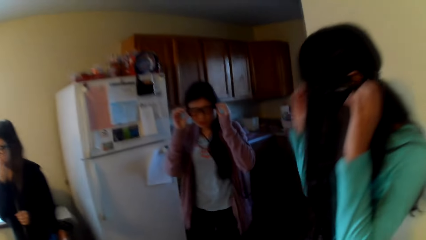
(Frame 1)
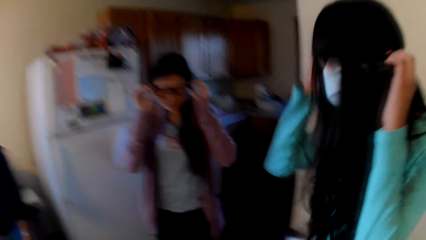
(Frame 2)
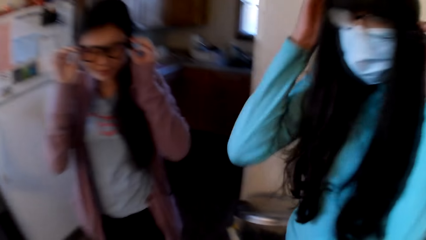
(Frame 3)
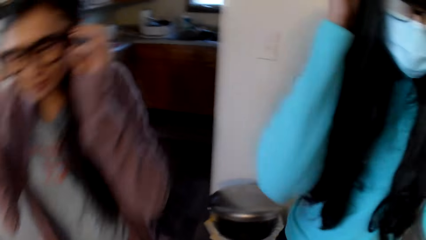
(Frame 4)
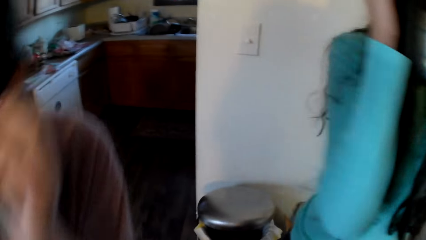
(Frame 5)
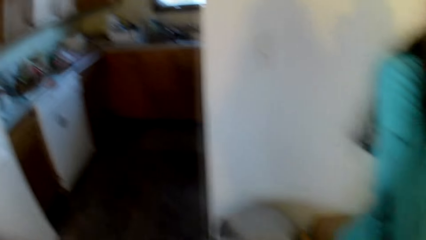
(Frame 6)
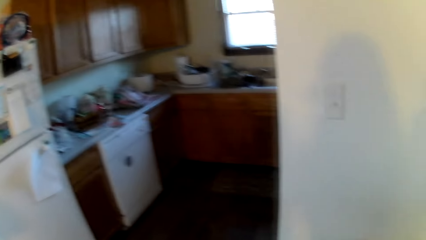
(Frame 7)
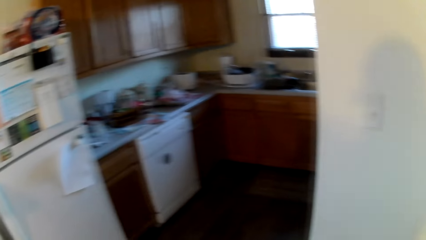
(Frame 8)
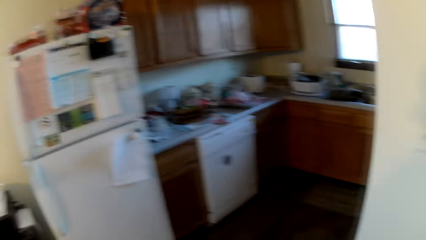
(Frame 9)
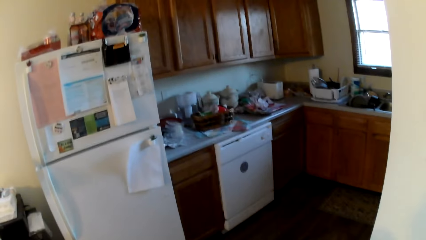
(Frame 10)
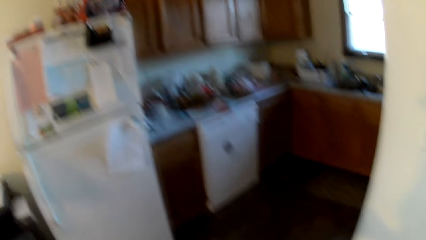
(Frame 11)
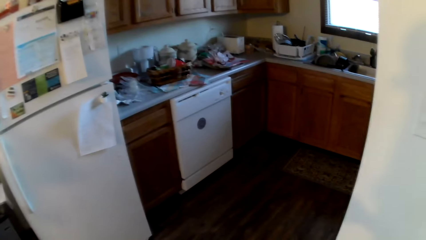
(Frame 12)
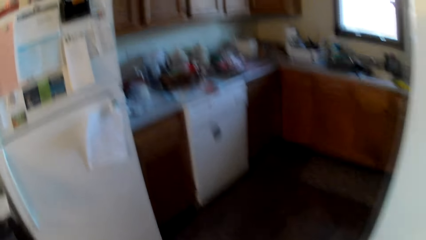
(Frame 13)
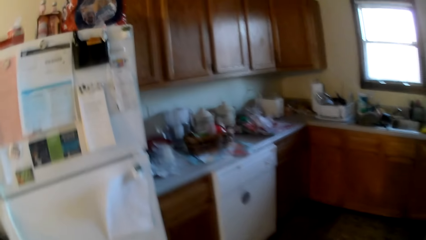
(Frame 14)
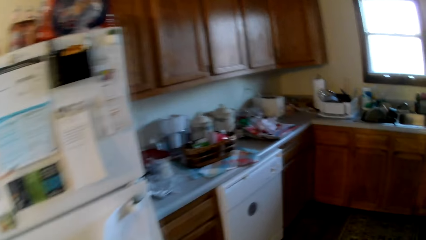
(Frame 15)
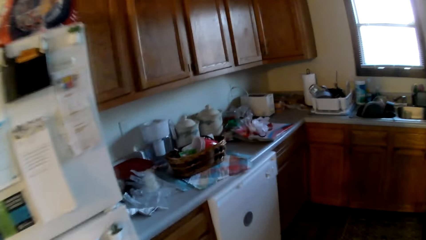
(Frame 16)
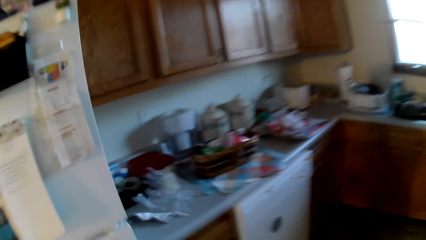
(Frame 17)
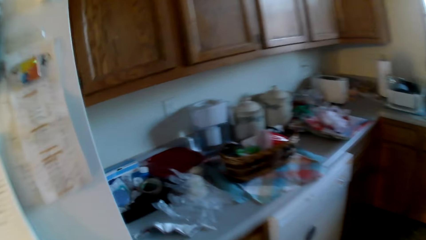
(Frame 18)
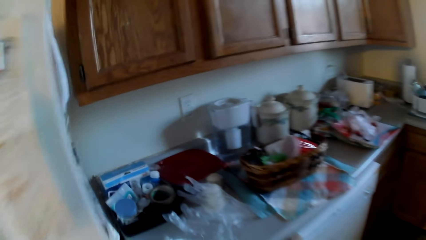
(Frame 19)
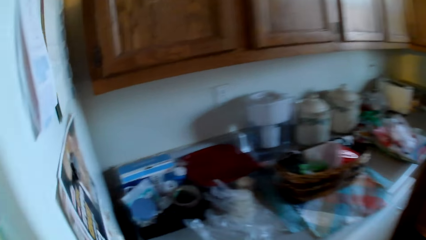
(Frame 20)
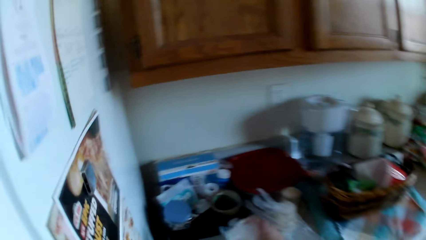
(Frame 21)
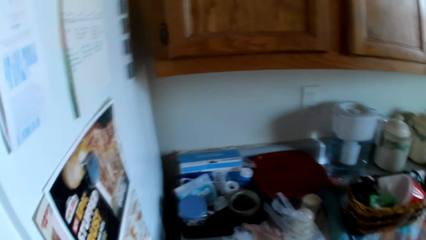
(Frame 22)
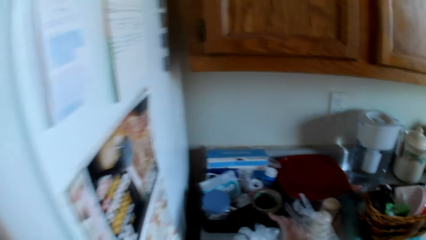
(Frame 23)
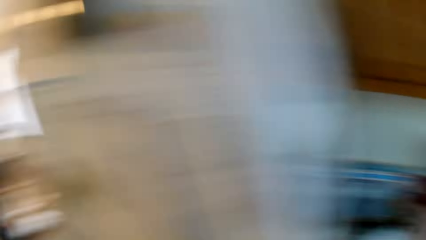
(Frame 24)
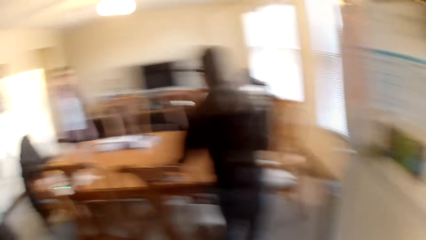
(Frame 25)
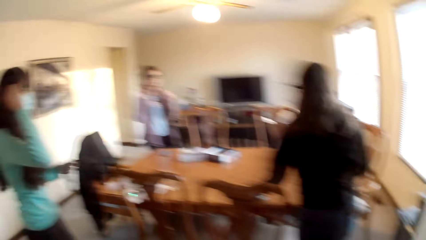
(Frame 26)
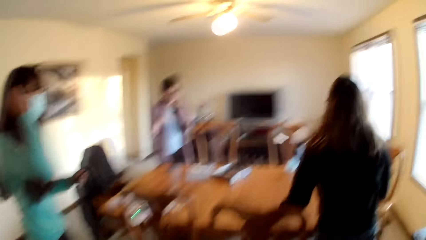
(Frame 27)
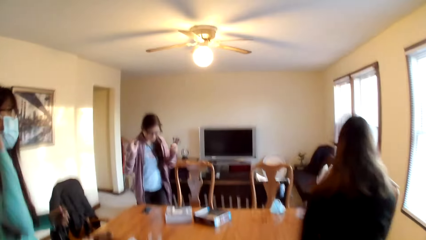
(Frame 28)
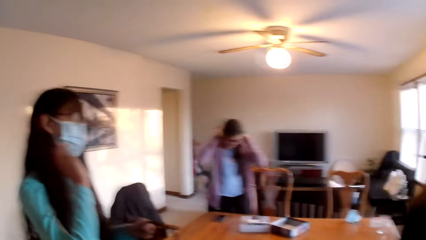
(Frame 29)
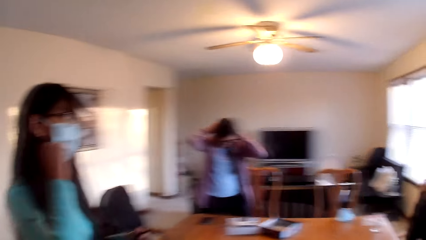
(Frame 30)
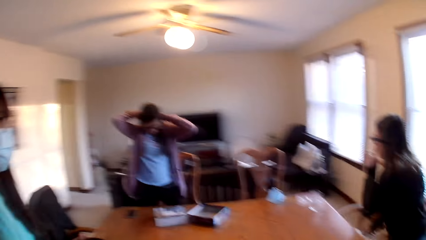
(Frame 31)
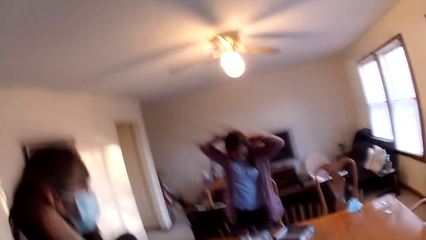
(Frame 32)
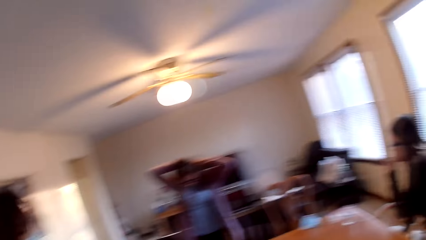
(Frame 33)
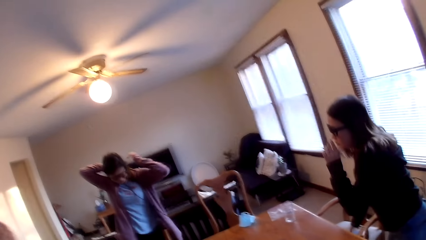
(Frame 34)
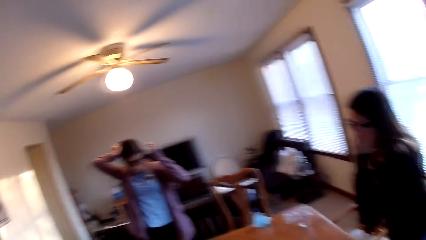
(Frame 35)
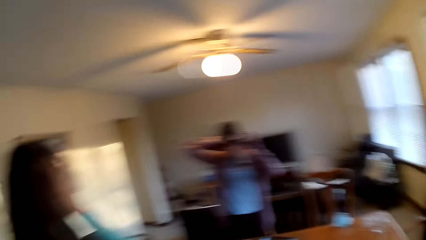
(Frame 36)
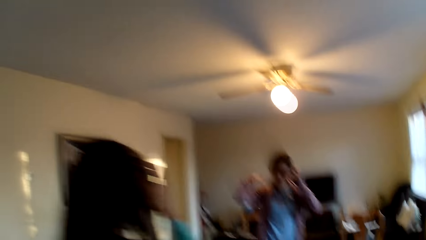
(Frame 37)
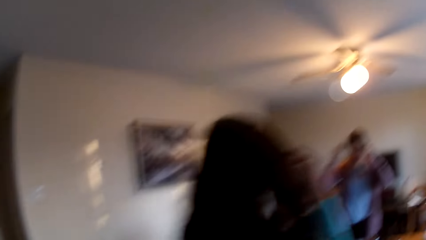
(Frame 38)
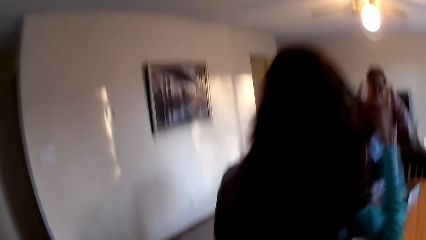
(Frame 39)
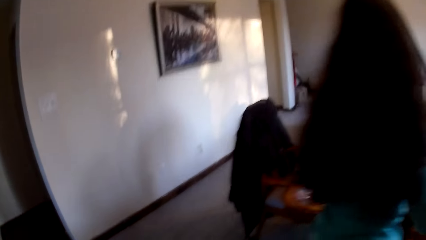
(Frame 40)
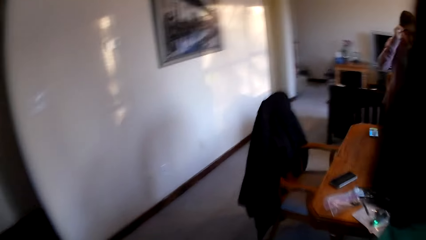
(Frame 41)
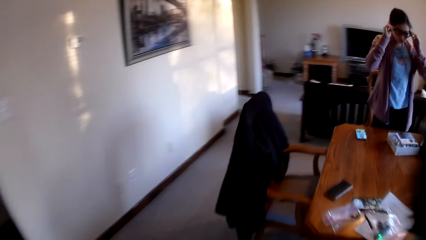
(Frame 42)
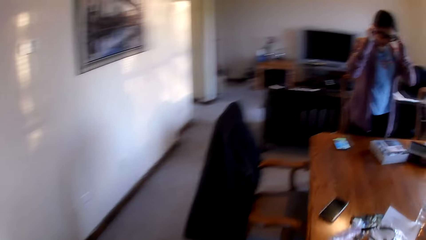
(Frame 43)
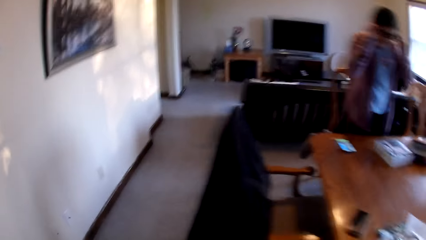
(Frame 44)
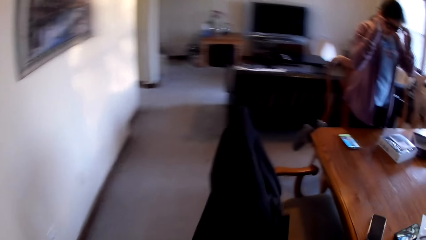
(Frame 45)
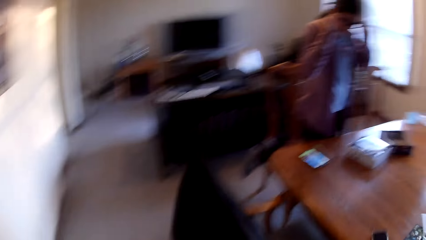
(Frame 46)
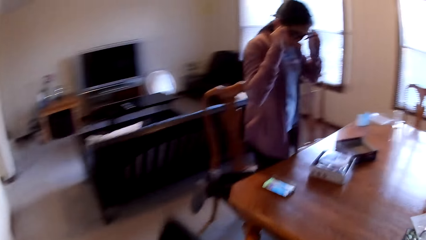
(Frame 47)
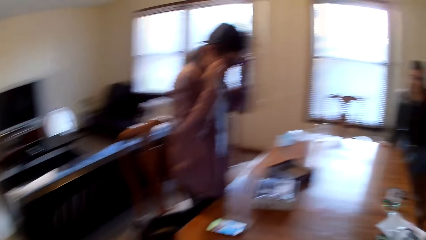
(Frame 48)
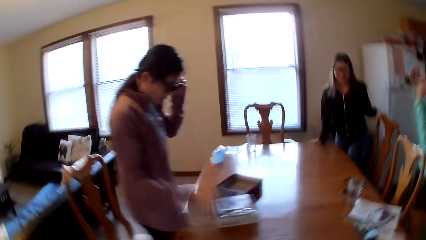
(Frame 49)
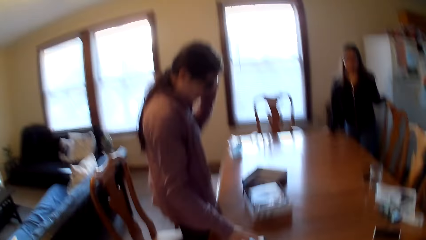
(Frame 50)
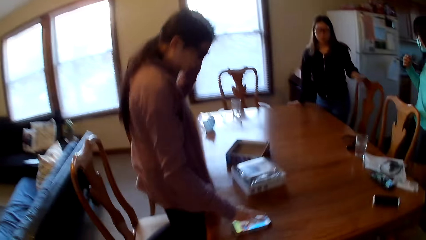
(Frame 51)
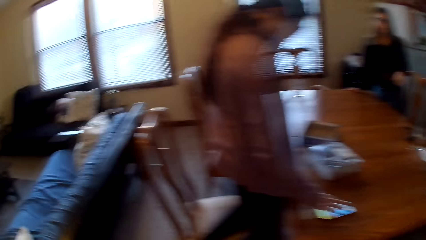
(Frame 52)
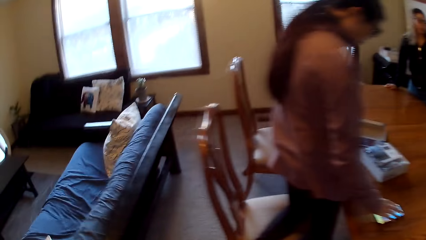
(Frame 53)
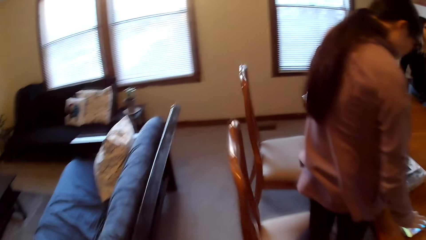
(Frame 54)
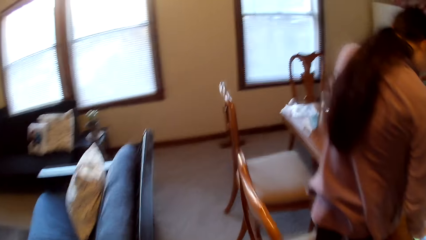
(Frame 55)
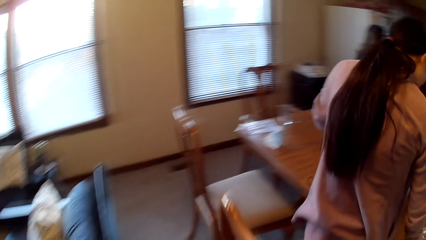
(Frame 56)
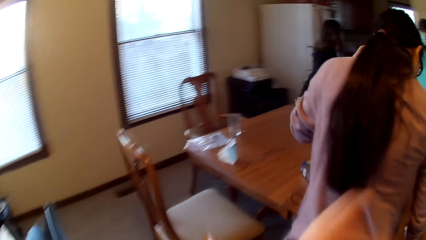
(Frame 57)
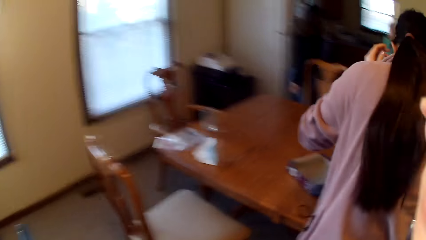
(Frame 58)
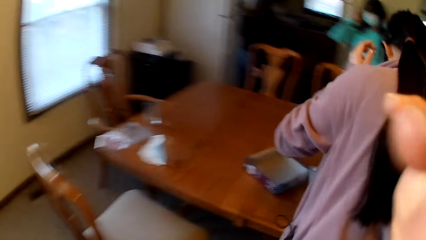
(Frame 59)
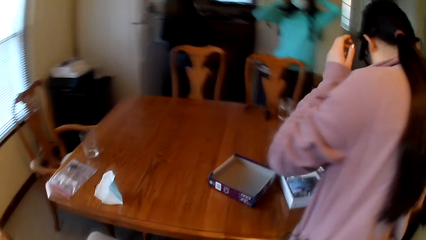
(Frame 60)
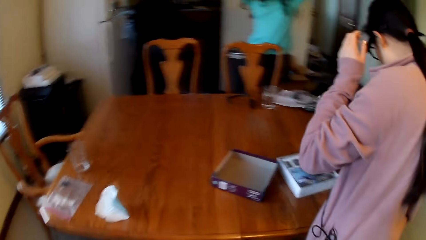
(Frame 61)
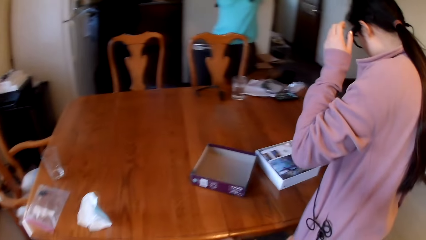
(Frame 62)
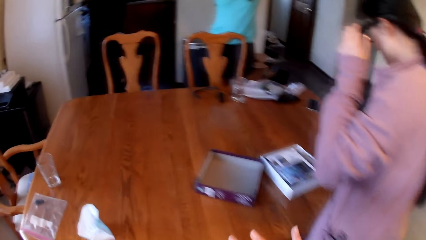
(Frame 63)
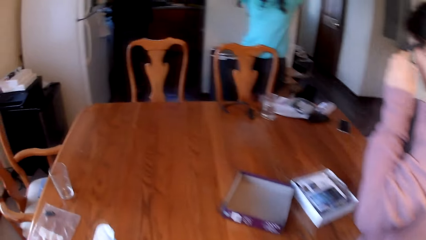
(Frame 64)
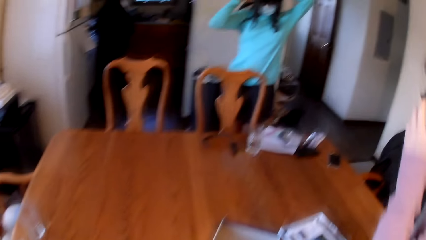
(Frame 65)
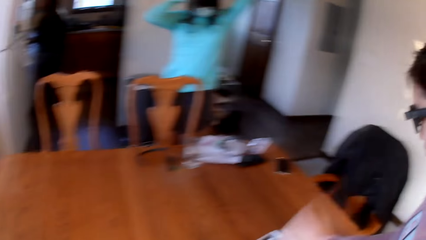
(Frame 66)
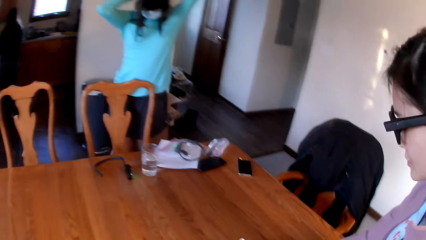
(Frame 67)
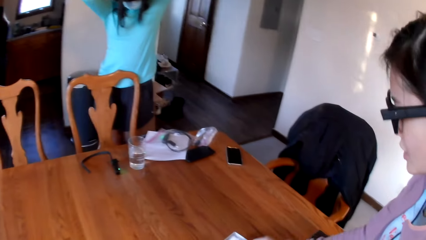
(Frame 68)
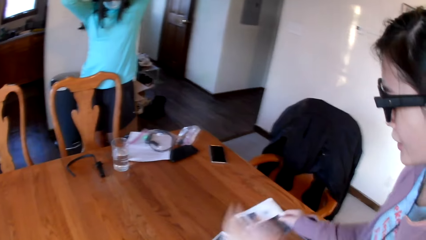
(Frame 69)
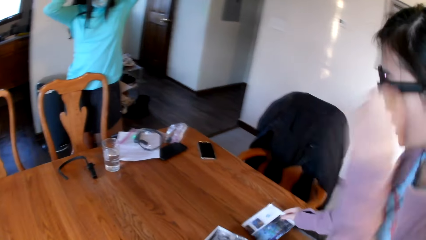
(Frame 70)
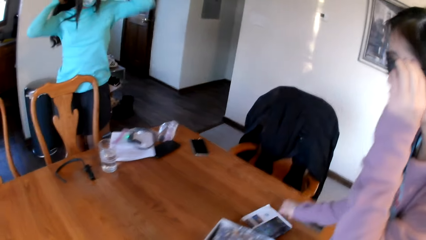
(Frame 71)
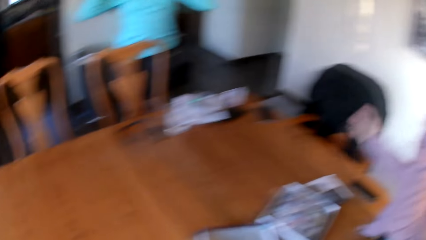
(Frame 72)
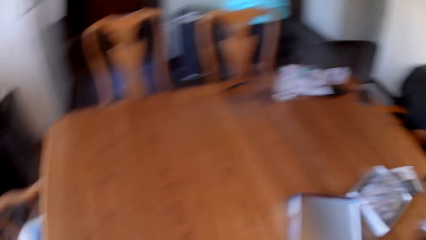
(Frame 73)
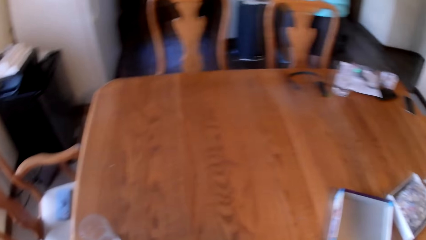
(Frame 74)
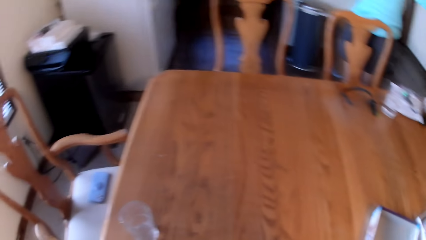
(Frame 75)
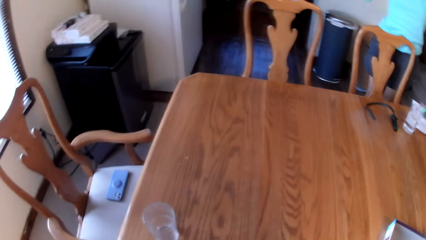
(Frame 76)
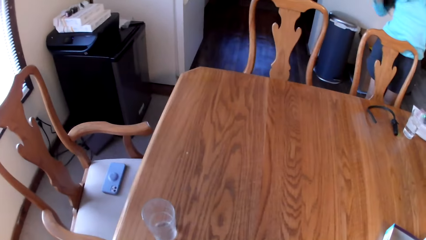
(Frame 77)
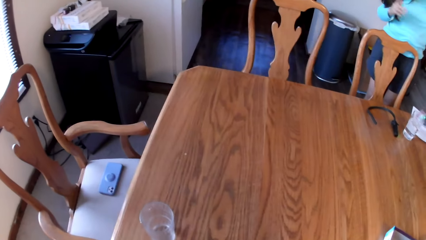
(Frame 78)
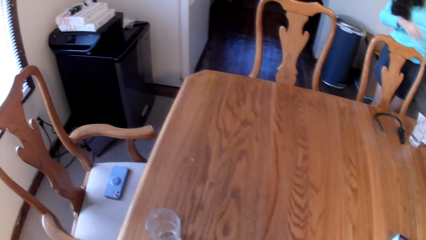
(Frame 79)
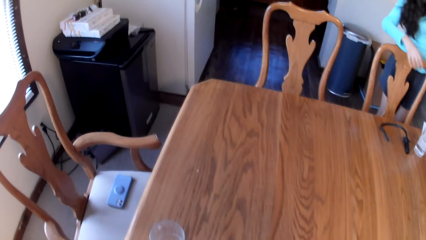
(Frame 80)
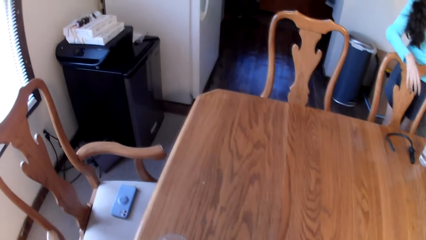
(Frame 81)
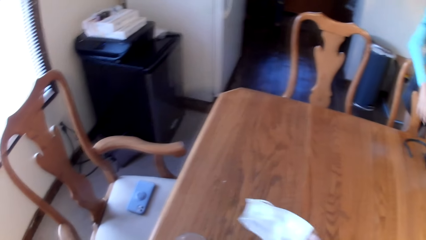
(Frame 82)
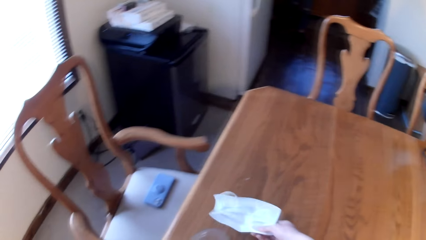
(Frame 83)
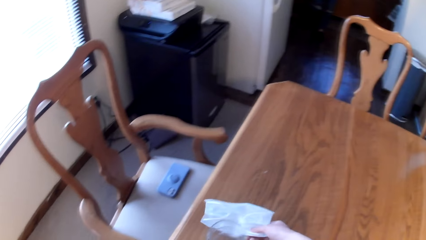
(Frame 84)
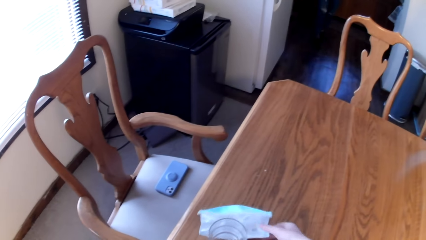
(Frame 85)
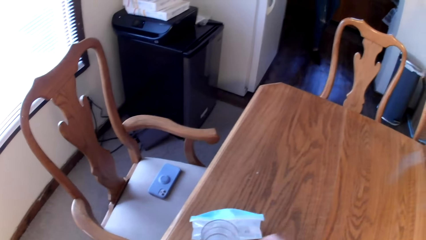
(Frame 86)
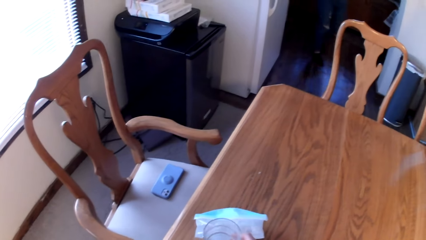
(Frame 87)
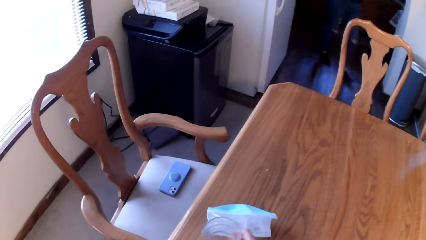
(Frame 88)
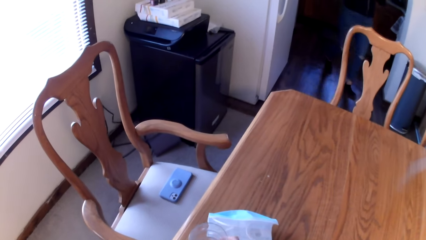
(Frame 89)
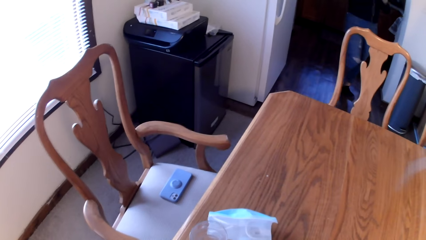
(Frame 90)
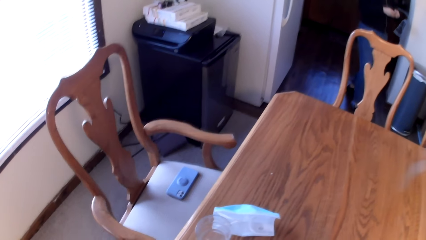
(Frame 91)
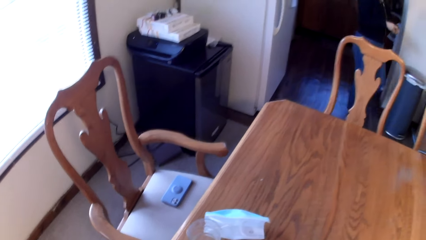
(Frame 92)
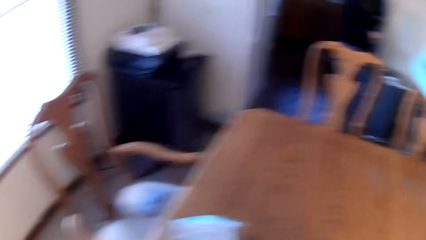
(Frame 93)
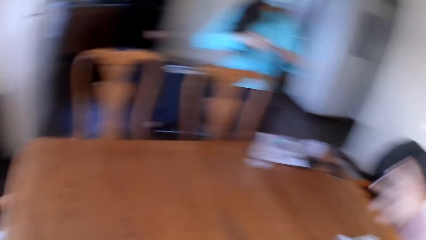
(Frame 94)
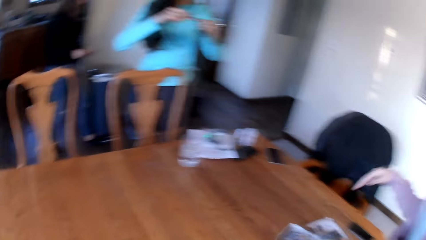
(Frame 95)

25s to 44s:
The camera wearer moves around the room. They look around. They place something on the table.
